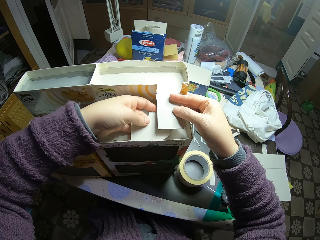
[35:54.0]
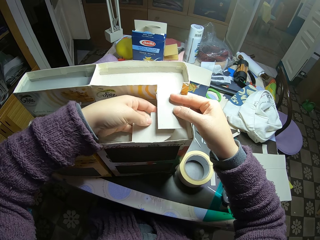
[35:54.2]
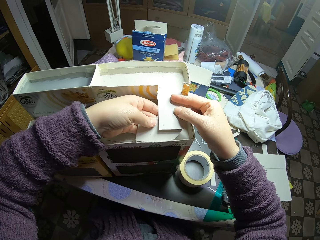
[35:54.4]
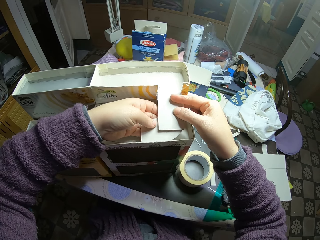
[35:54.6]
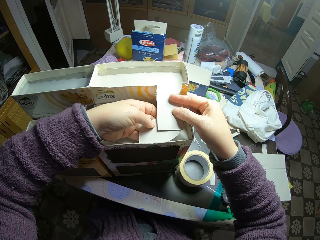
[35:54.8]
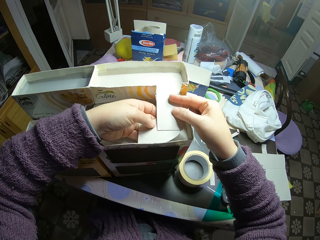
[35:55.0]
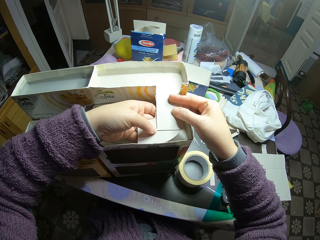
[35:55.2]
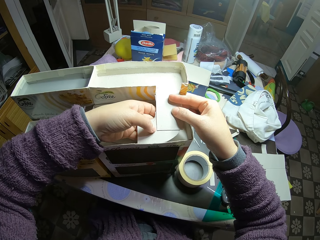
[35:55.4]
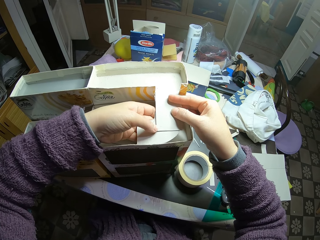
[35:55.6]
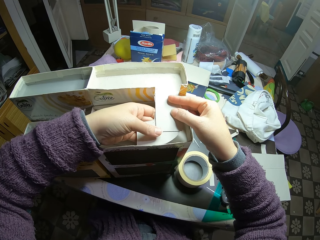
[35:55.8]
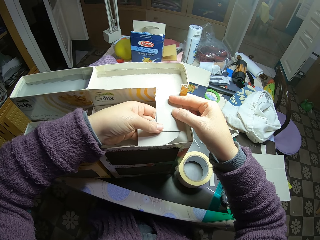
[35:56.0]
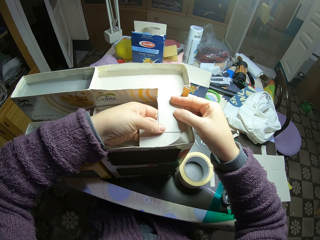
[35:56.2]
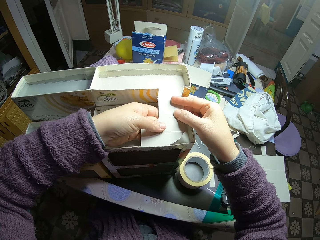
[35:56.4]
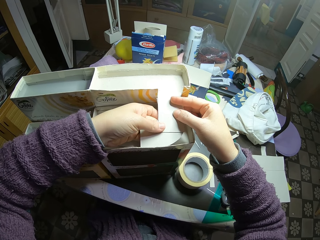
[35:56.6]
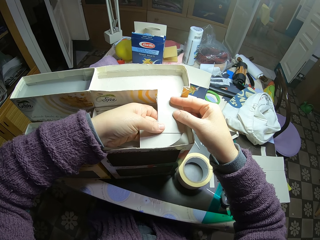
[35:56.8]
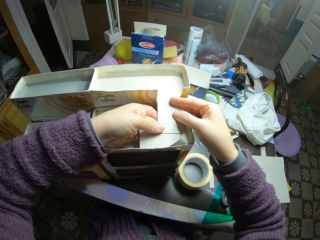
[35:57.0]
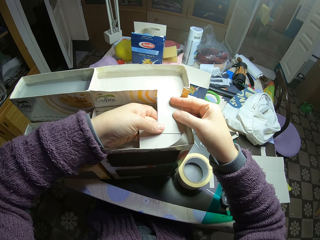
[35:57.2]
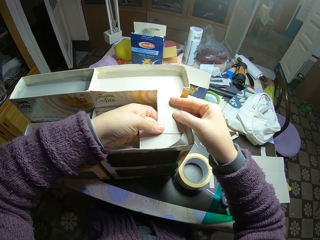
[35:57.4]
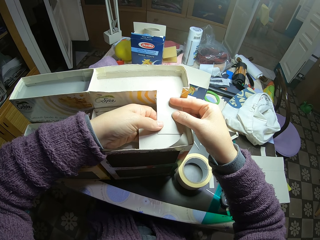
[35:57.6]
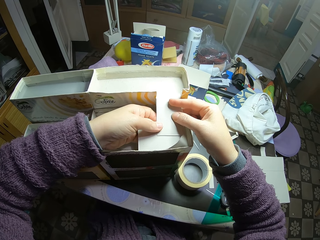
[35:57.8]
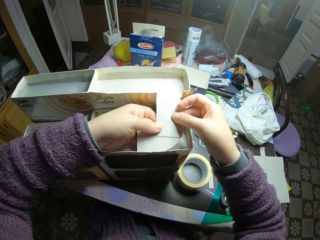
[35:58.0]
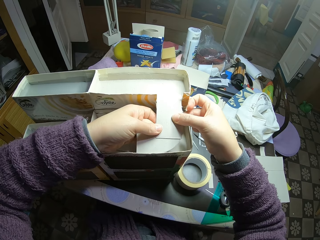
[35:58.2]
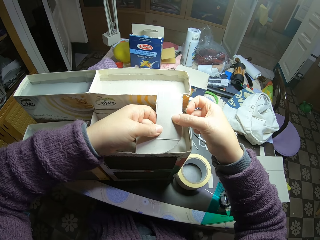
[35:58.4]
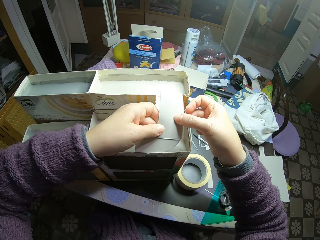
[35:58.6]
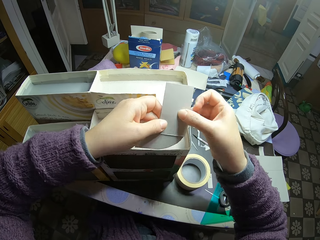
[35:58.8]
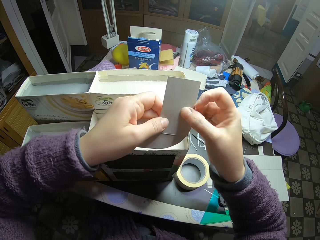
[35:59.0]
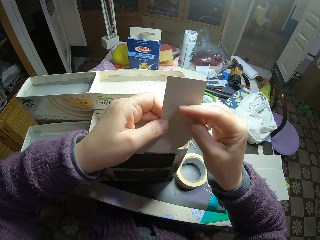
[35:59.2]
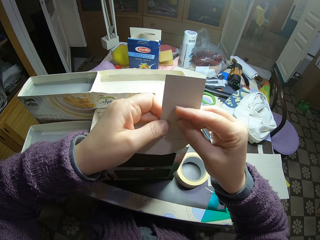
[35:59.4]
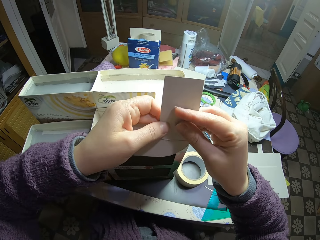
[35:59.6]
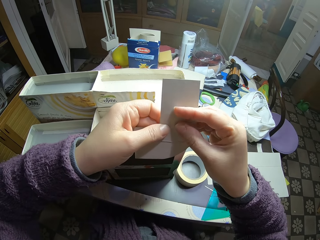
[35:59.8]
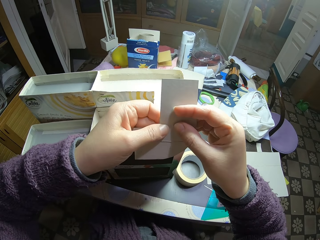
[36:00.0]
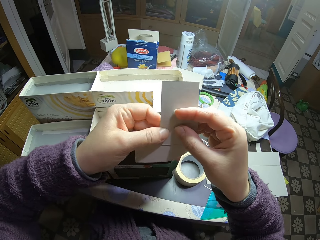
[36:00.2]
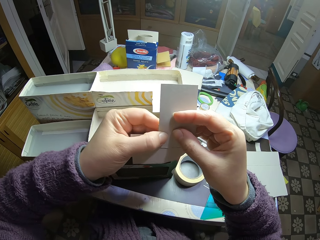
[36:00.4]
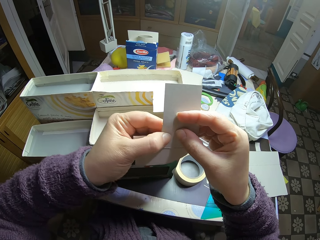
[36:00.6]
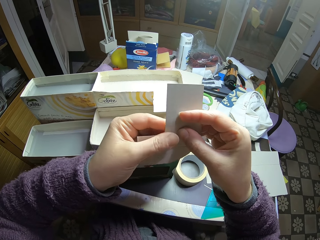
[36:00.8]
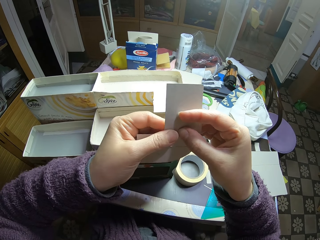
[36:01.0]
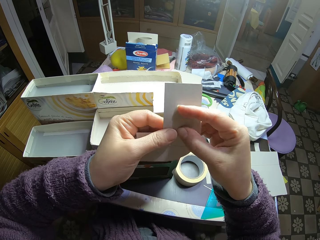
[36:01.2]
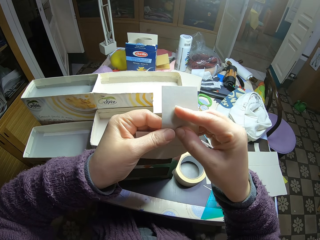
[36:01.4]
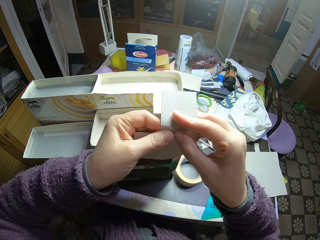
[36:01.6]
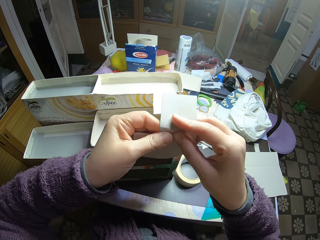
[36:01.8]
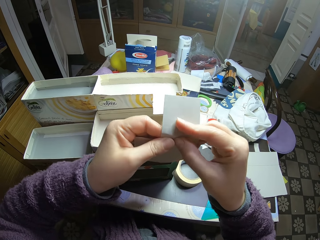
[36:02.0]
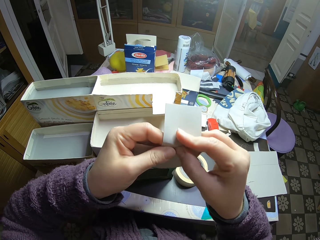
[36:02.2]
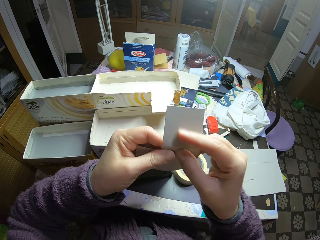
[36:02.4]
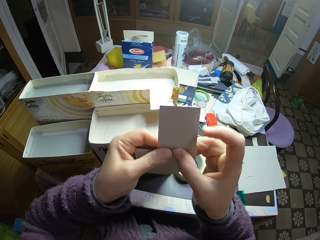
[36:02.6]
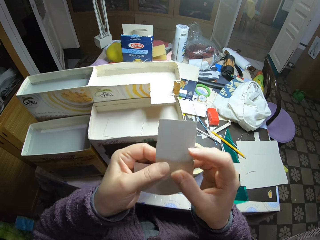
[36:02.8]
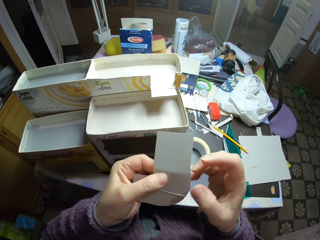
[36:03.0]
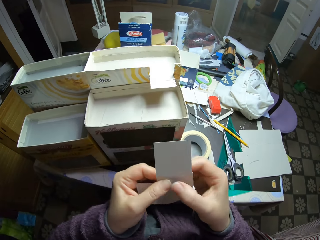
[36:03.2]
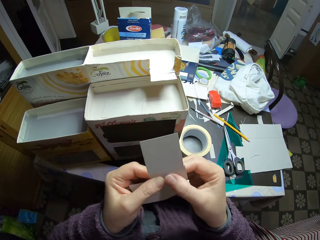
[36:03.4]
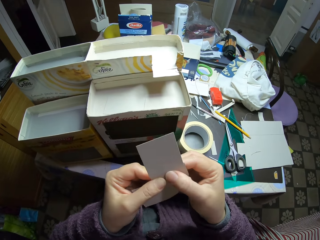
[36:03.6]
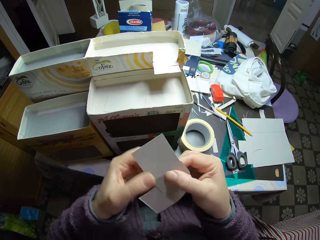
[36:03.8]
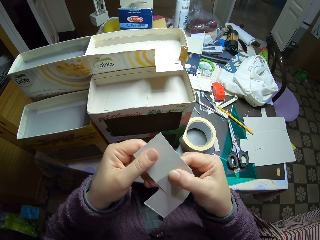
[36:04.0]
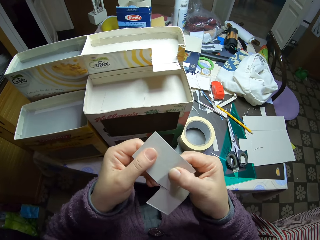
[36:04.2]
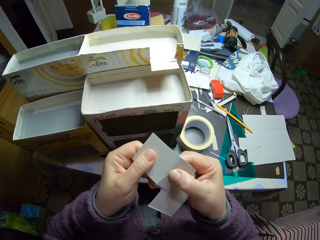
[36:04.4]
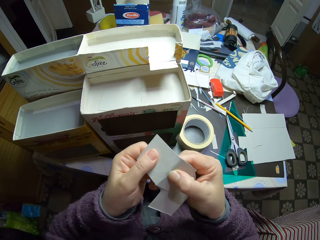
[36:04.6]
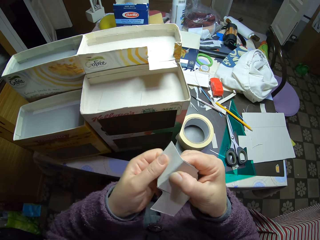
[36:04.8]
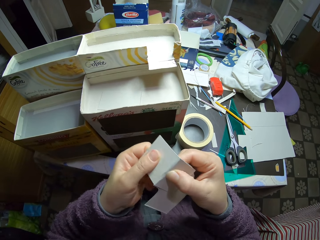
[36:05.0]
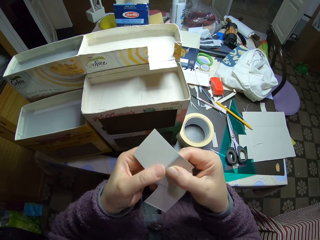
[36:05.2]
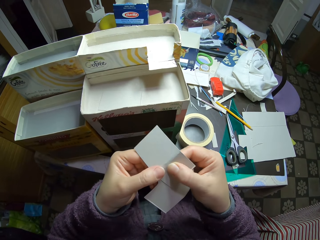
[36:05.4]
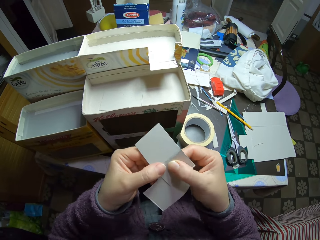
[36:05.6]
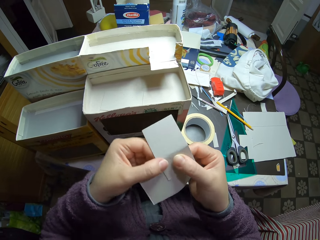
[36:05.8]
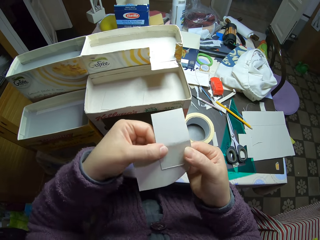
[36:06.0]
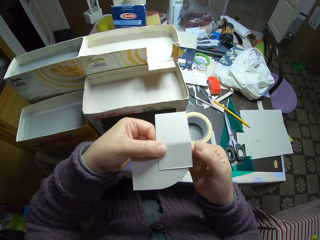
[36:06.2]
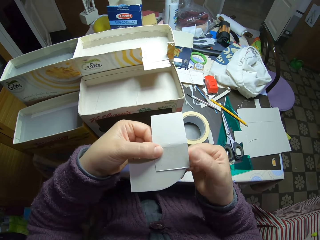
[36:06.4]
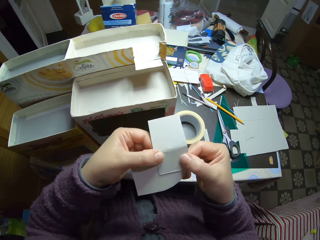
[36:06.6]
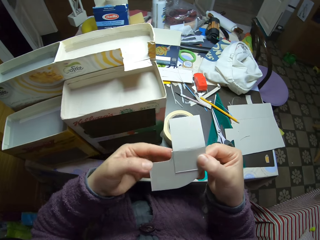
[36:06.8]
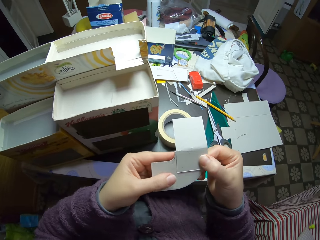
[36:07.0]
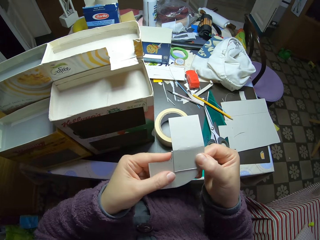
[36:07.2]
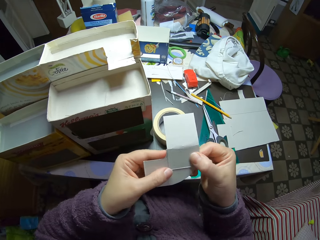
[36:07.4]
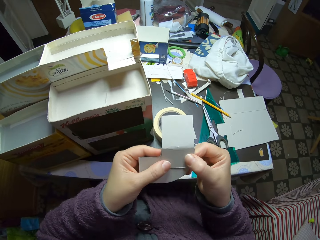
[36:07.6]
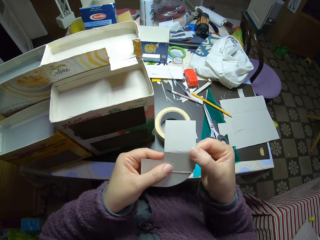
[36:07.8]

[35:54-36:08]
The camera wearer moves the hands. They bend the edge of the piece of carton. They look at the model pieces. They fold the model piece. They look at the model piece.

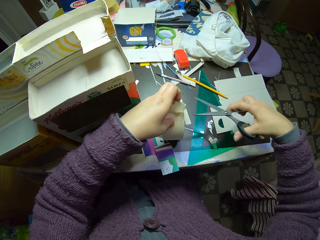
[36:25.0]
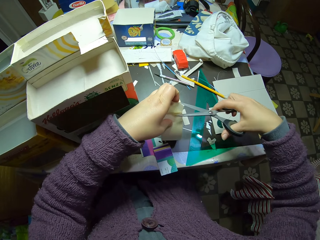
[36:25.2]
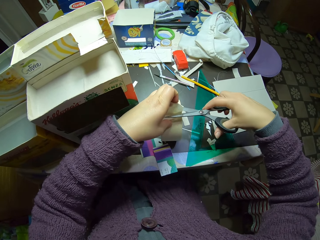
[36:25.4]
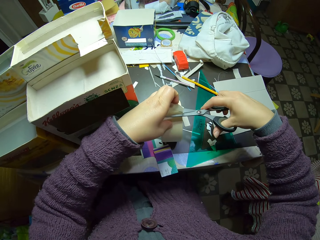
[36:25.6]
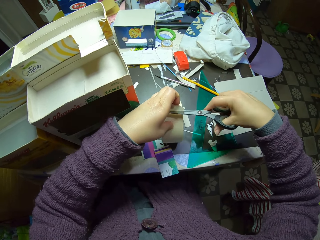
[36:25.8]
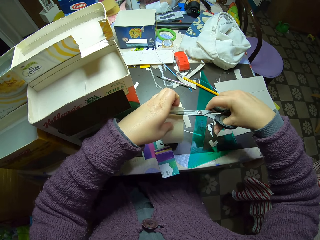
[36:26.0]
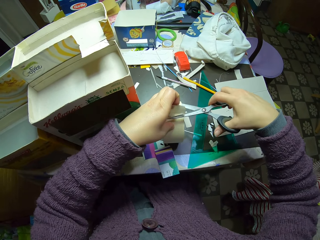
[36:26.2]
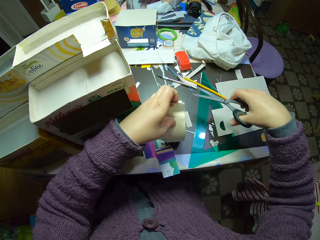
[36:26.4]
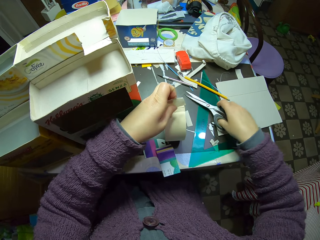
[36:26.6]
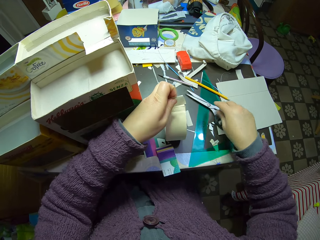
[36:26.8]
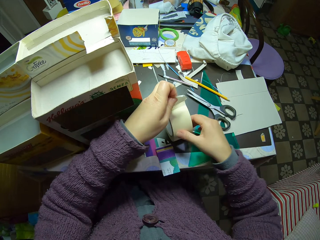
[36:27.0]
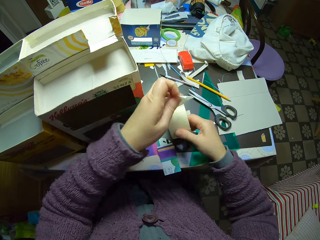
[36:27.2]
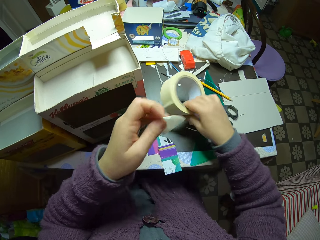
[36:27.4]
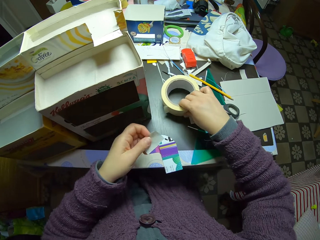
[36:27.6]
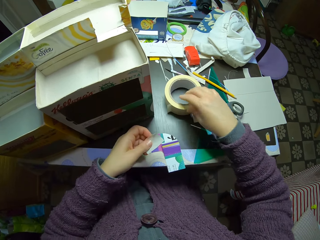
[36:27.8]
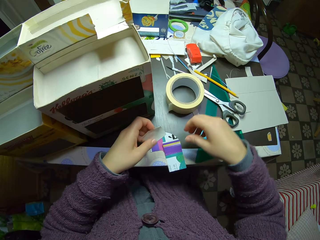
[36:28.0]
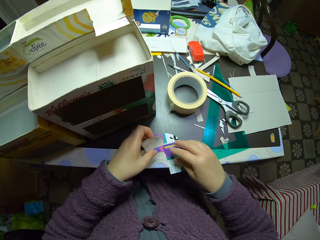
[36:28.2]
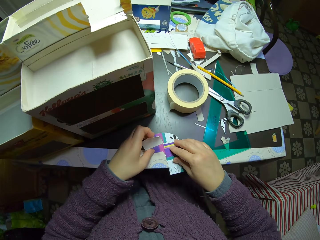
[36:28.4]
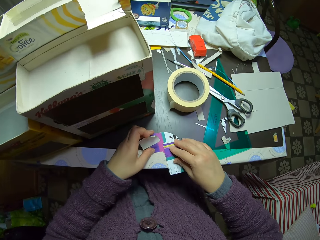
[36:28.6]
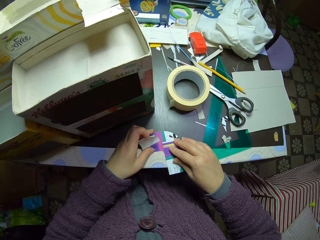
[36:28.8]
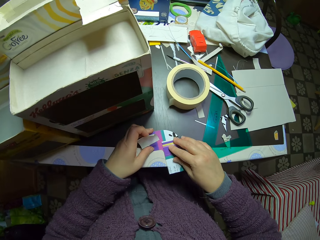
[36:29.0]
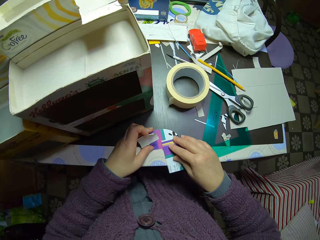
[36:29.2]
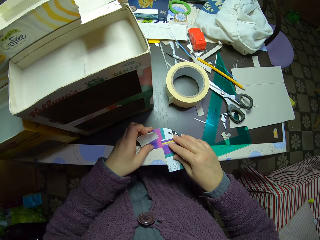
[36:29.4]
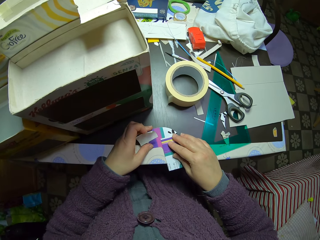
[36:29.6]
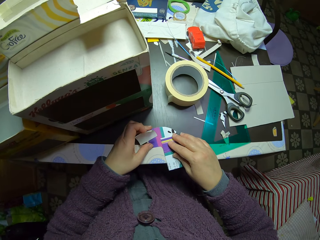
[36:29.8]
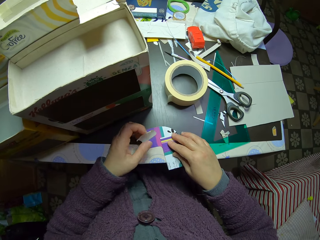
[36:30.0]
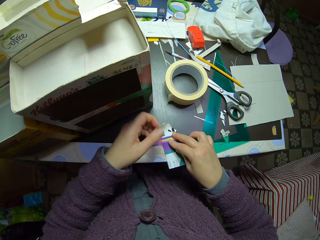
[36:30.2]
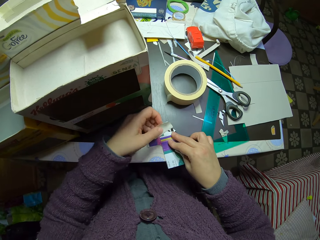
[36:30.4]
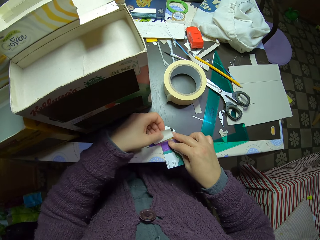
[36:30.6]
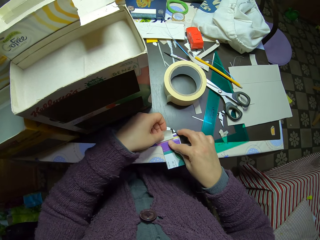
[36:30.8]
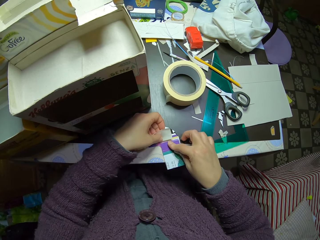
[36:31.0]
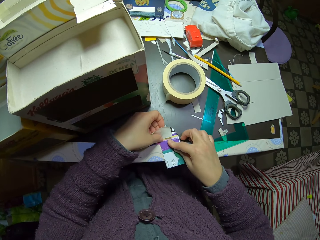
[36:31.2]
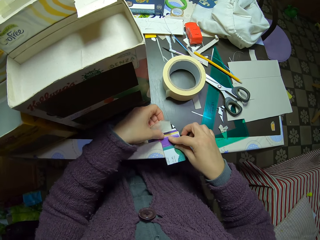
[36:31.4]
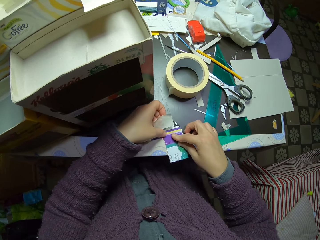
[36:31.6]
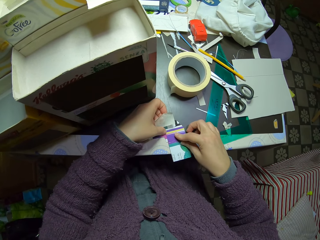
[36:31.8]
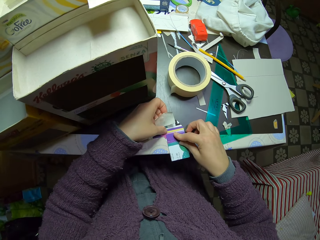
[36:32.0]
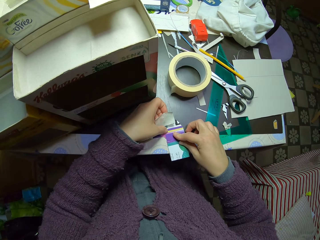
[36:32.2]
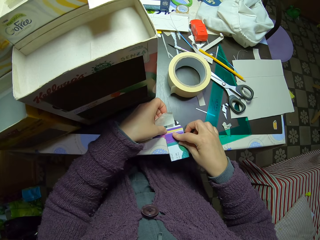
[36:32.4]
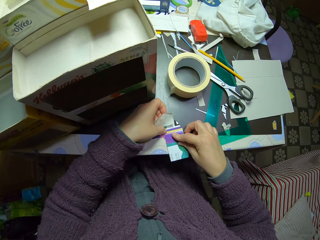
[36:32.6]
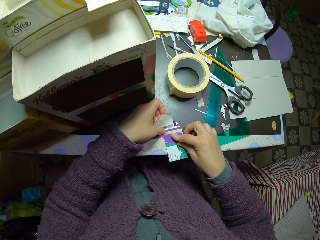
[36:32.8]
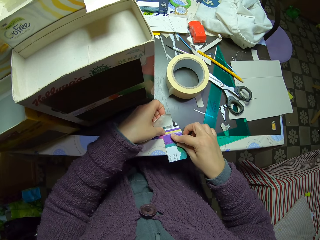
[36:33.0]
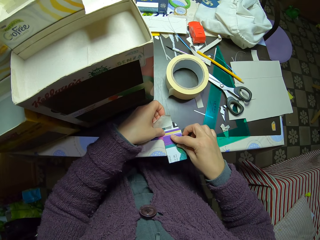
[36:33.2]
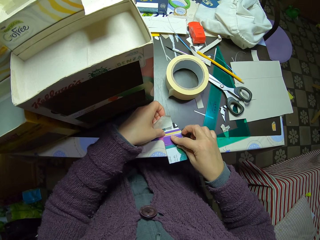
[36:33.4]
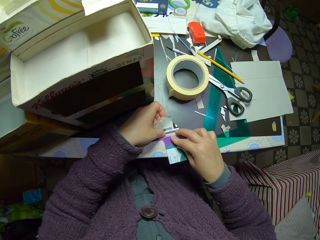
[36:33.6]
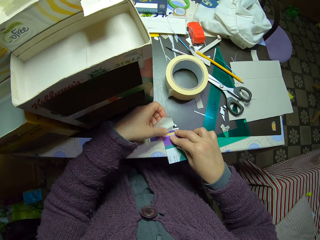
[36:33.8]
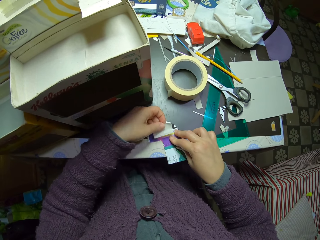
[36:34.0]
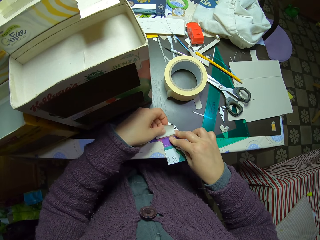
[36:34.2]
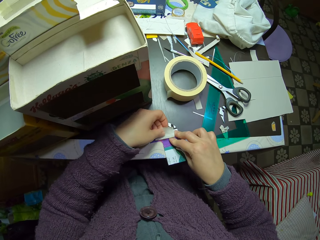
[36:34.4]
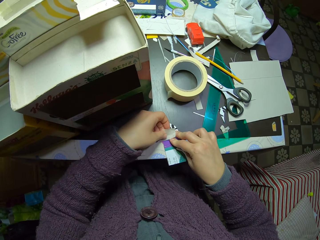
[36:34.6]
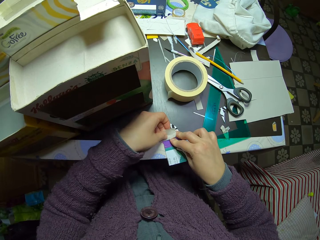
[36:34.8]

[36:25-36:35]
The camera wearer cuts into the paper tape with the scissors. They drop the scissors on the table. They place the paper tape on the table. They attach the cut piece of paper tape to the paper.
